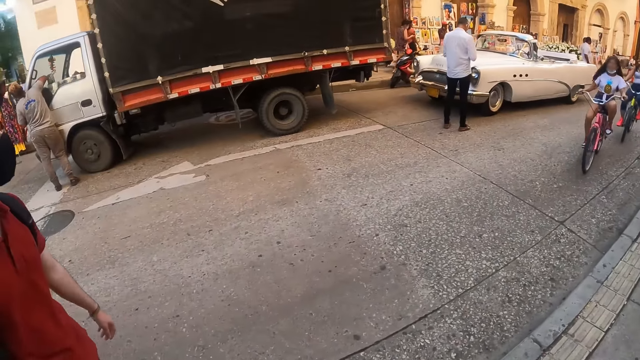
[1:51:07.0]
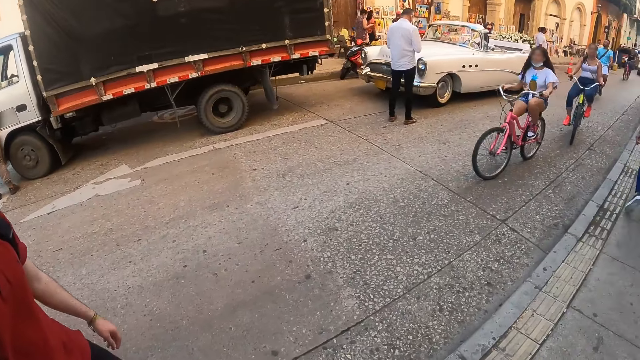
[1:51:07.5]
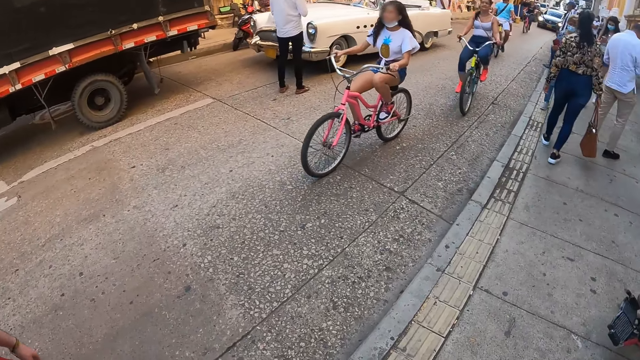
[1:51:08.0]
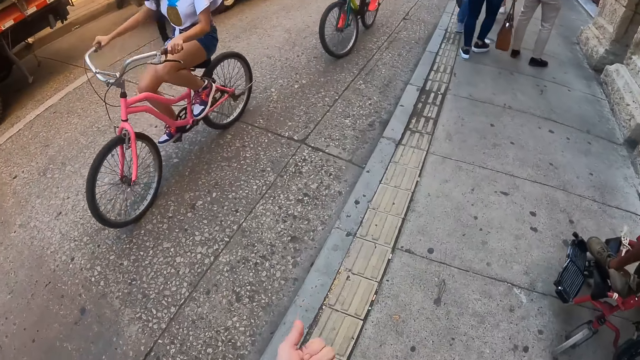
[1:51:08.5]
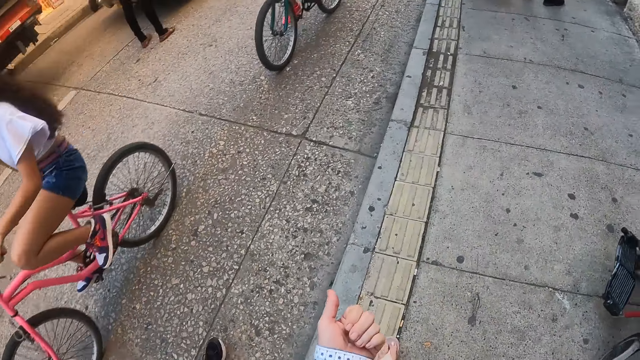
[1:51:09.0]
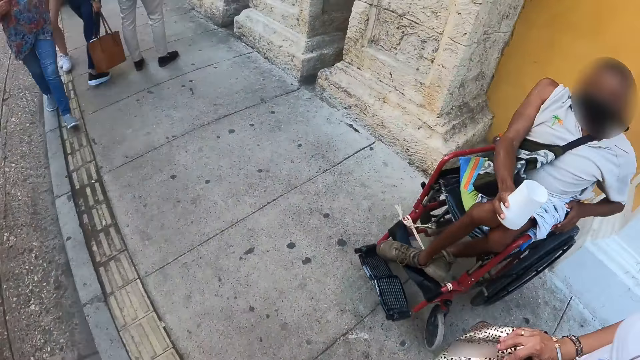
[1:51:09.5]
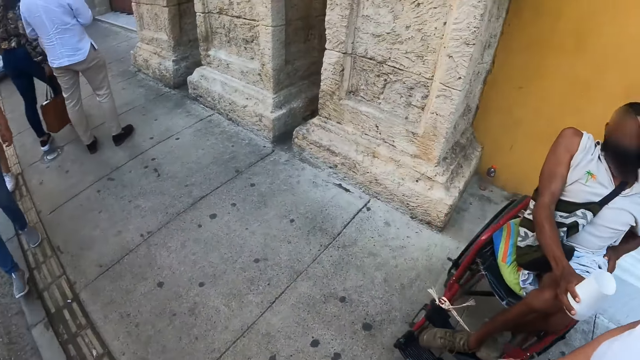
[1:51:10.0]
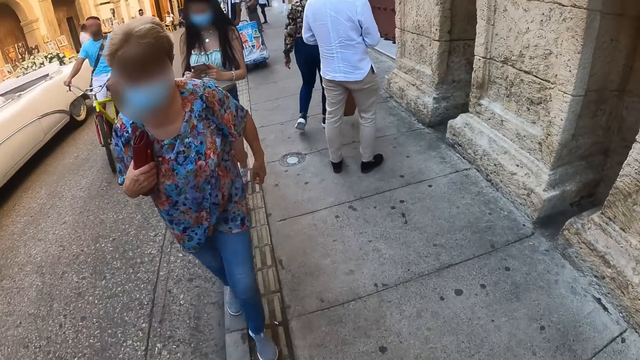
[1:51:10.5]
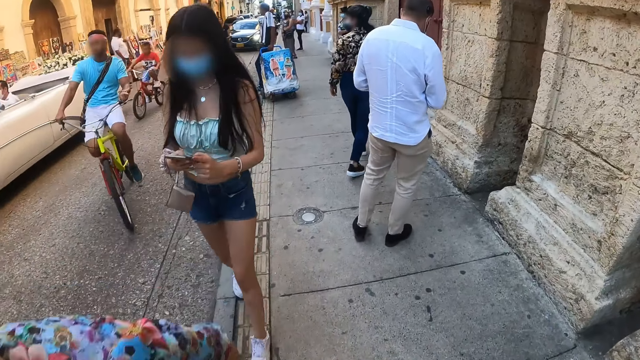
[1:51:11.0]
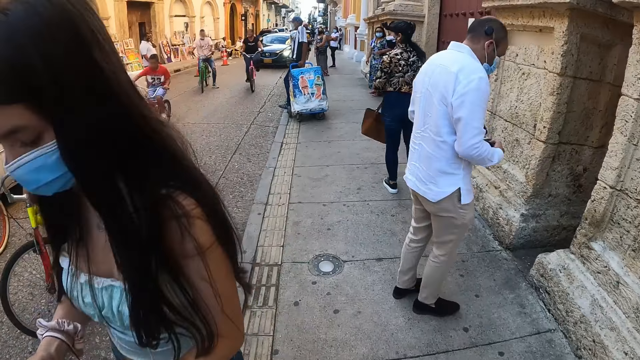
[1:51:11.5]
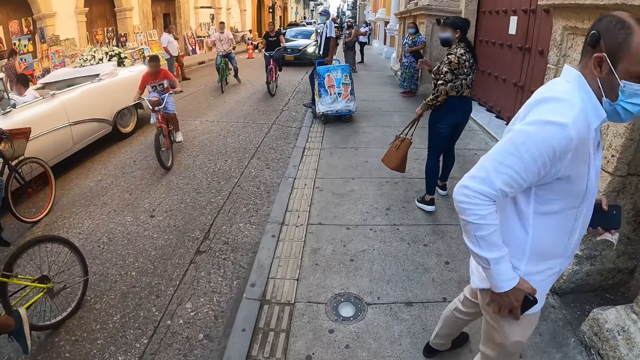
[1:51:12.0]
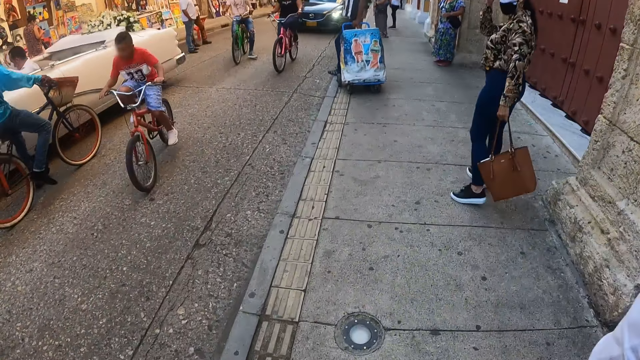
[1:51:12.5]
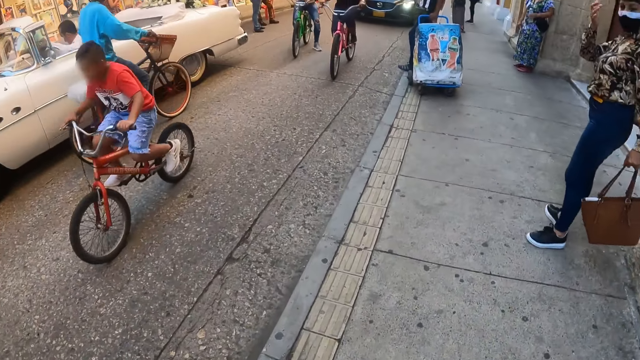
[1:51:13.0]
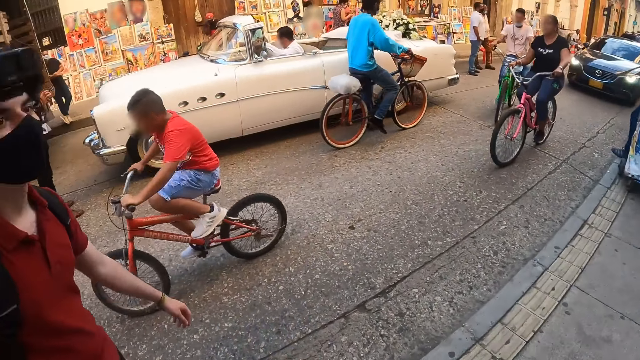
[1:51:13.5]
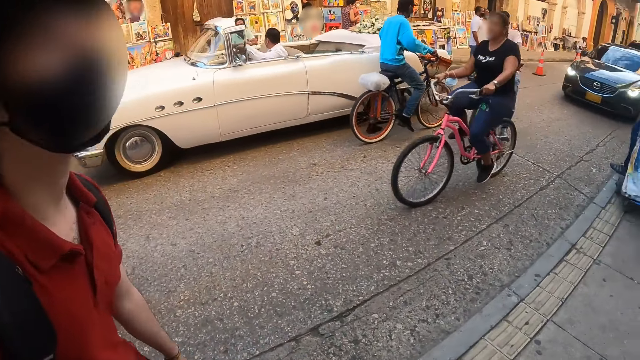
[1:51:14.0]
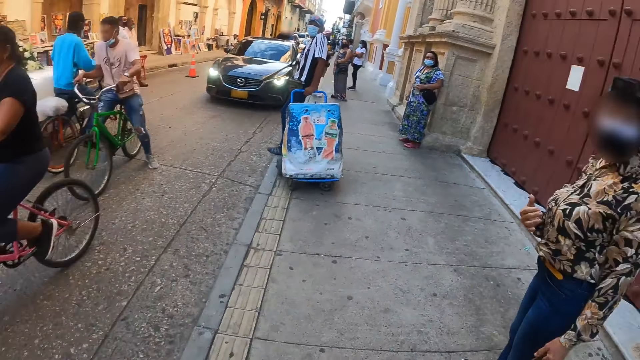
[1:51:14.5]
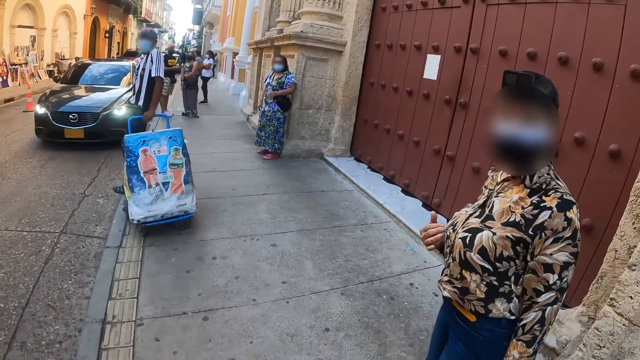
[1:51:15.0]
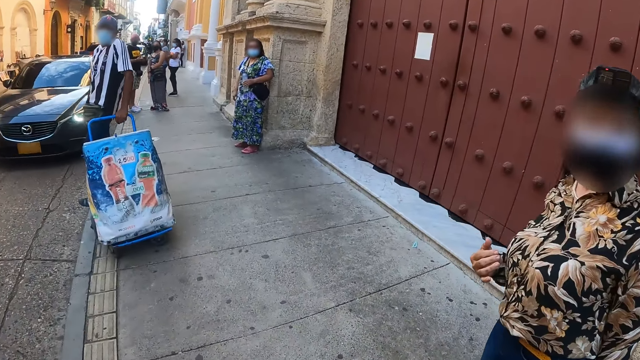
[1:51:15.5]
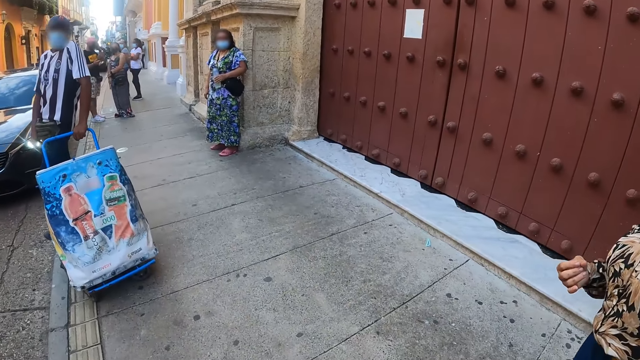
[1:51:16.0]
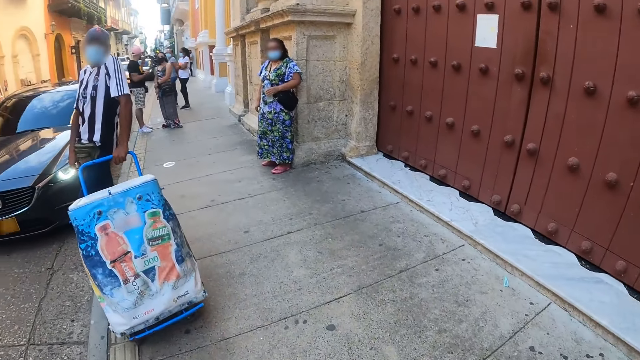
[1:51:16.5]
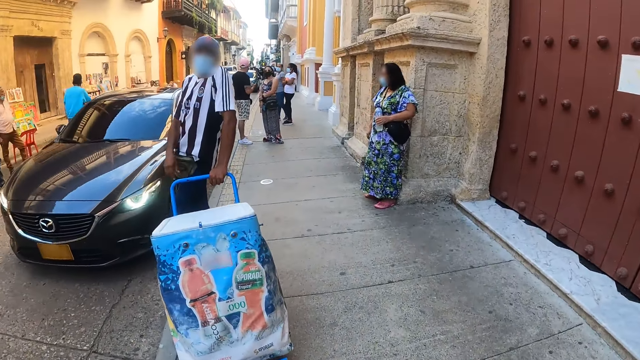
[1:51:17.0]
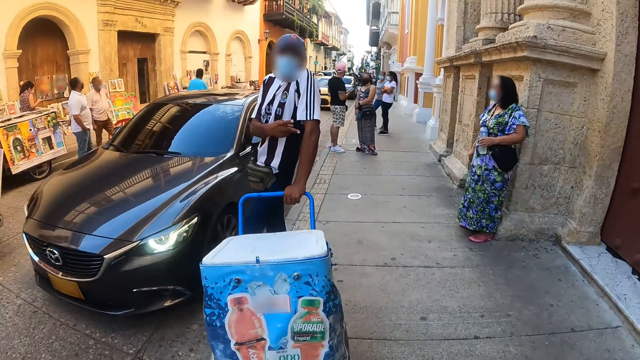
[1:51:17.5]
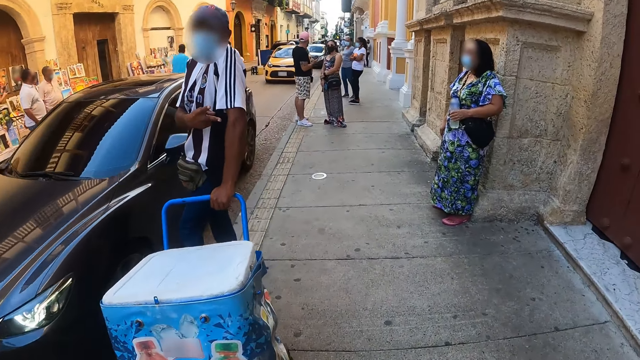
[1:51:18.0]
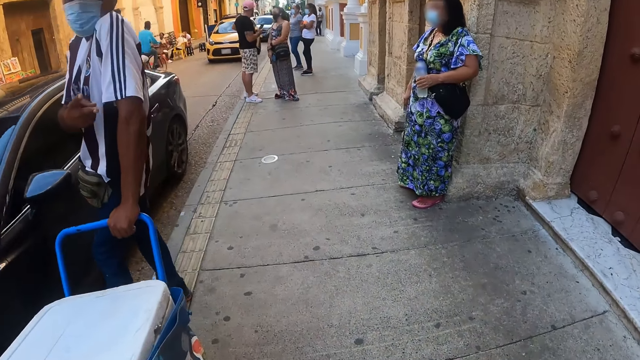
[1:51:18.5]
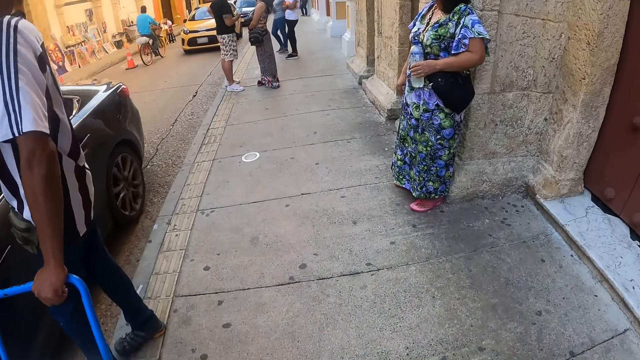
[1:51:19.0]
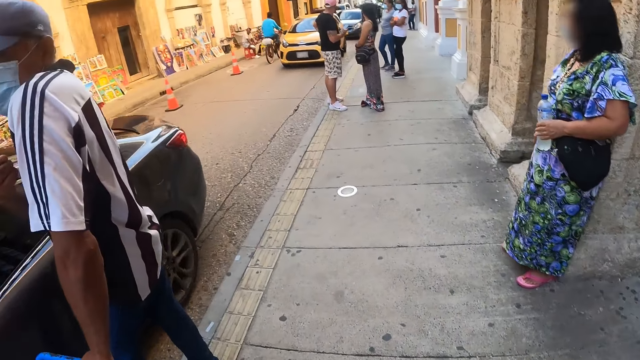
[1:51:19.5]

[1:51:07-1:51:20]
A woman walks around. The camera wearer looks at the hand and walks around. Another woman walks close to the camera wearer. The first woman picks up a bag with the other hand, touches the camera and looks around.

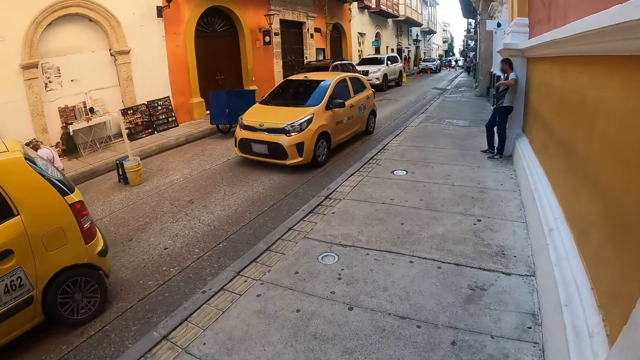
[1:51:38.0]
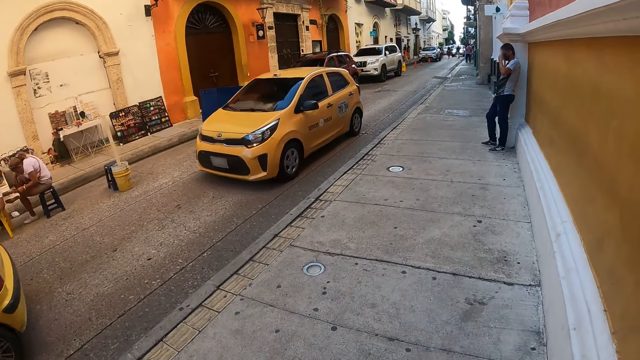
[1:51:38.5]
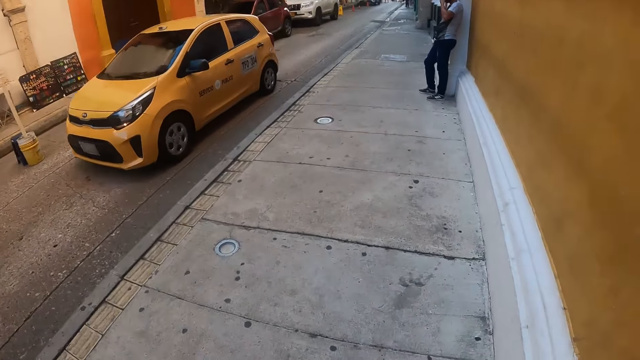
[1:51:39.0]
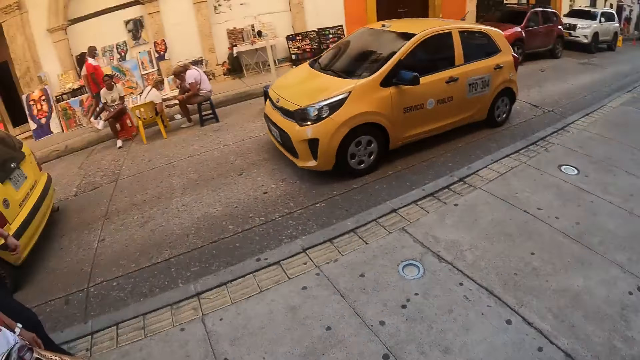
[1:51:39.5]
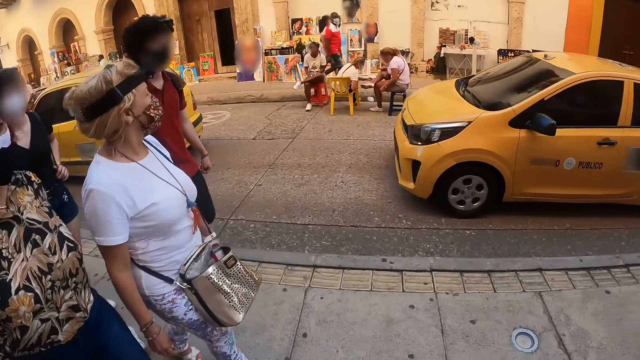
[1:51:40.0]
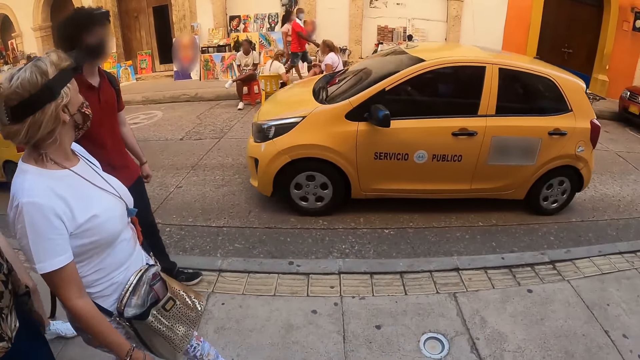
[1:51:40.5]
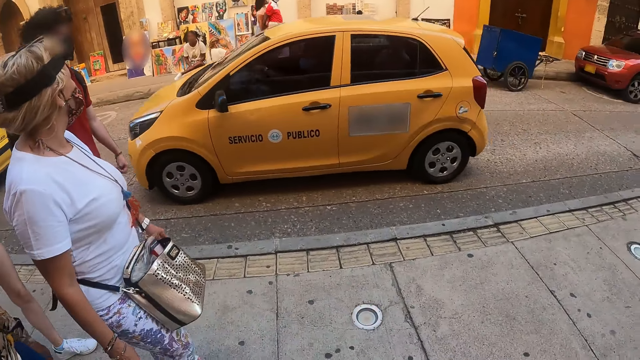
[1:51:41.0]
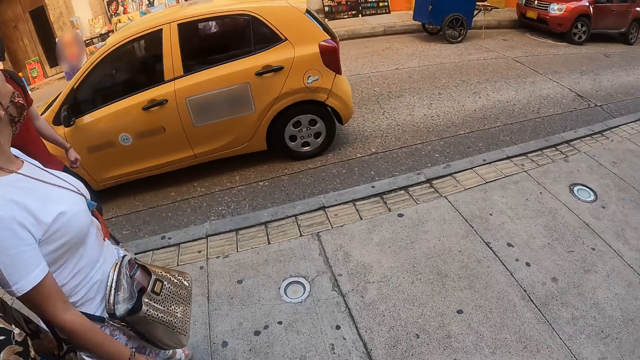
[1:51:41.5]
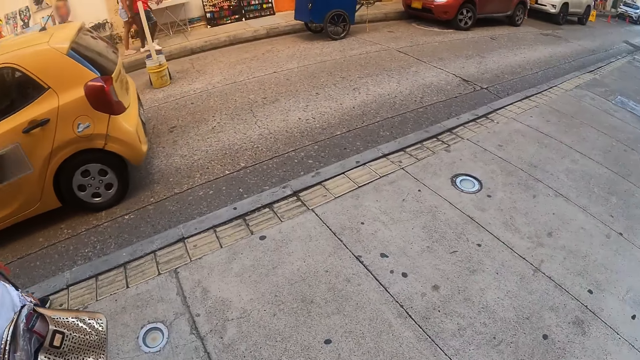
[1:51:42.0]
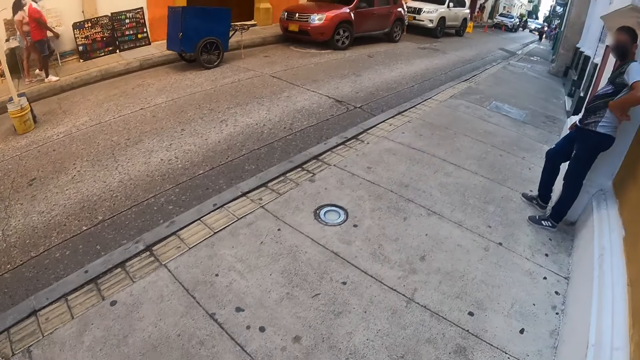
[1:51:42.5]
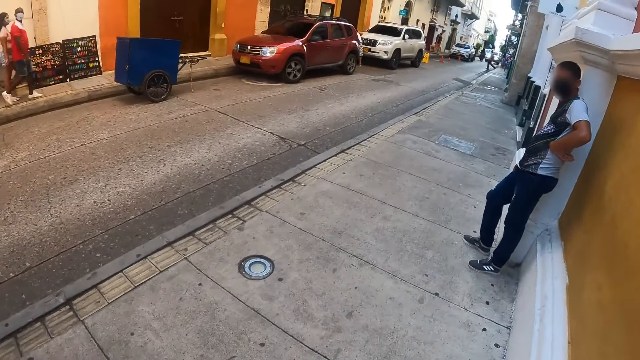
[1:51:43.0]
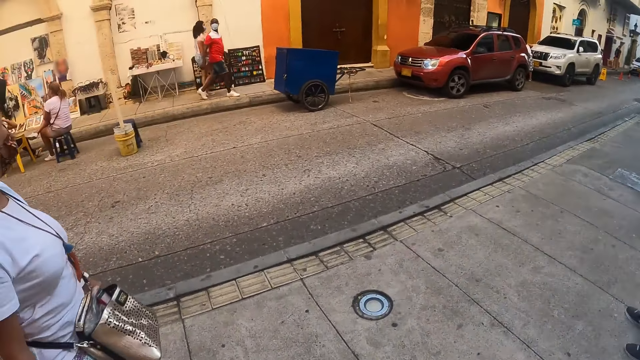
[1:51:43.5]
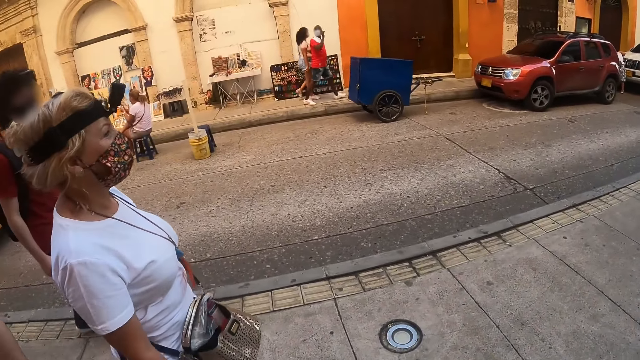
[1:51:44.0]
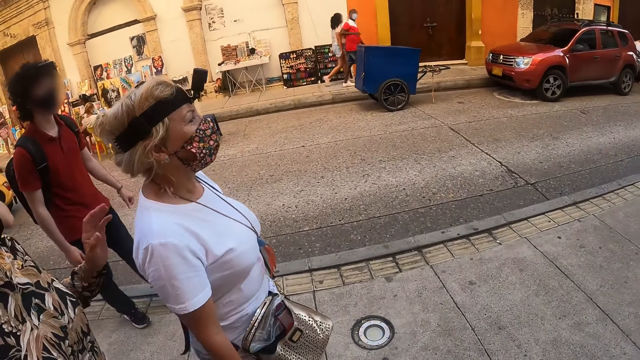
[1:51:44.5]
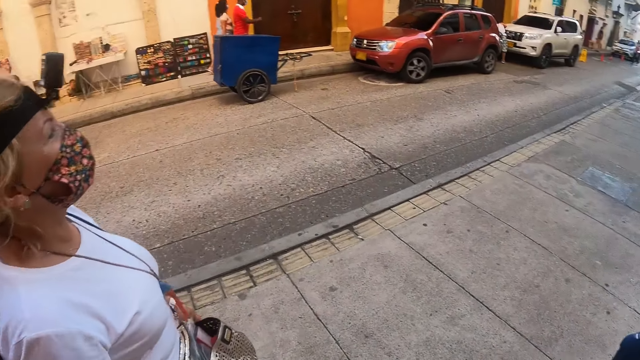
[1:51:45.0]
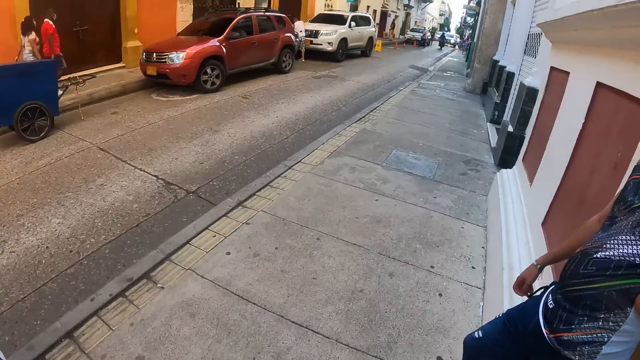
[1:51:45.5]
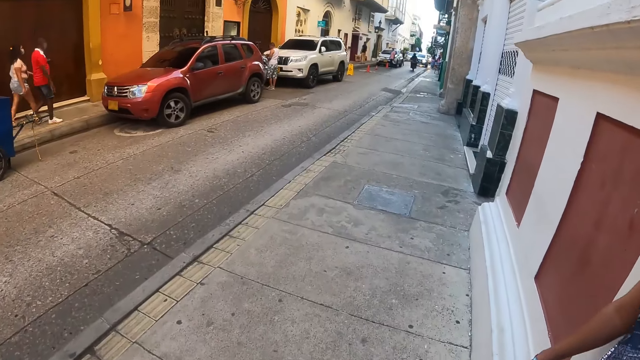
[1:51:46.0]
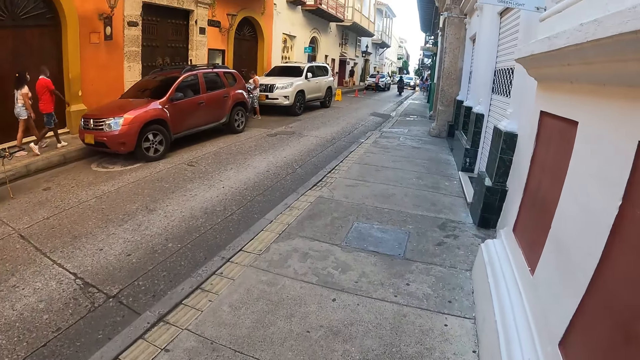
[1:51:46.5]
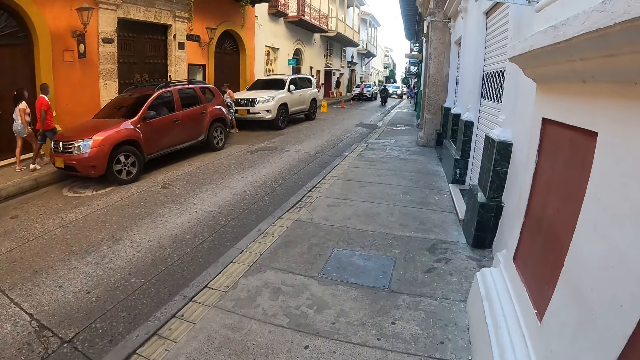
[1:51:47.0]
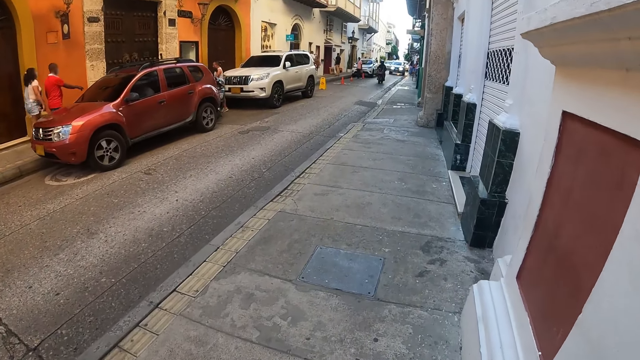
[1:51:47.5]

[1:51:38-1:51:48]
A woman walks around. Another woman walks around. The other woman walks close to the camera wearer. The first woman walks around and touches the other woman on her back.
